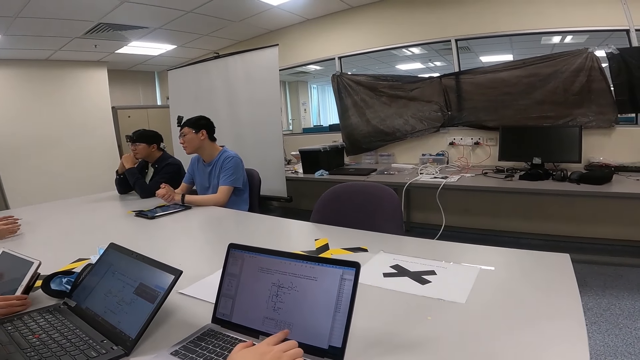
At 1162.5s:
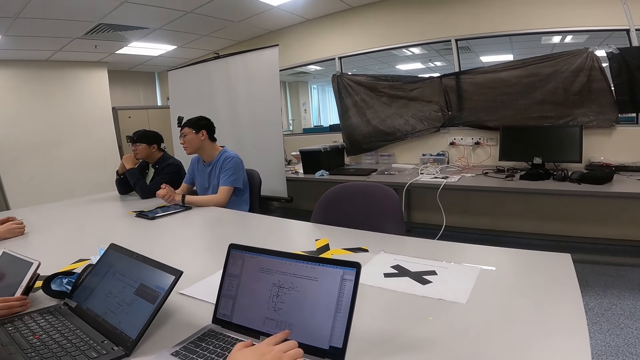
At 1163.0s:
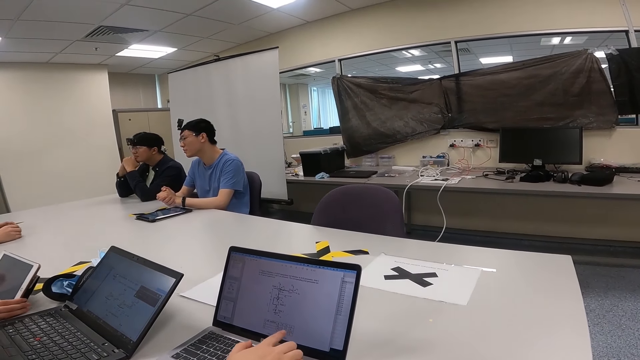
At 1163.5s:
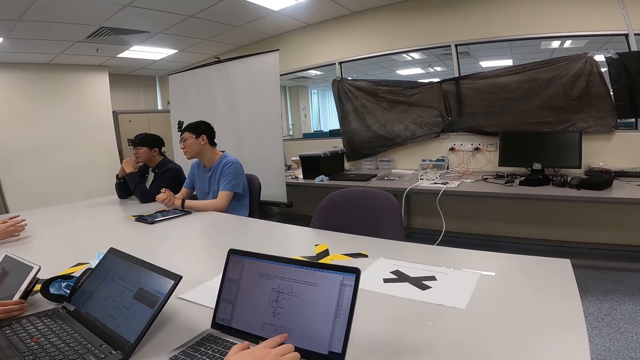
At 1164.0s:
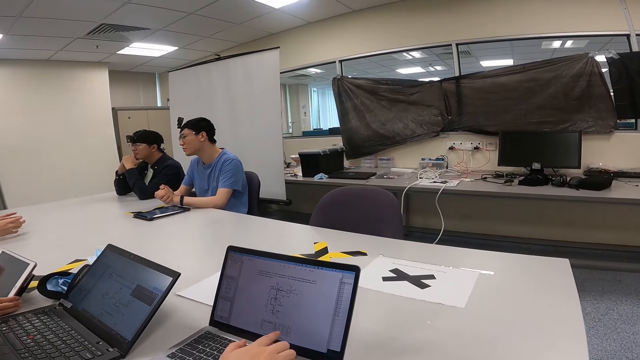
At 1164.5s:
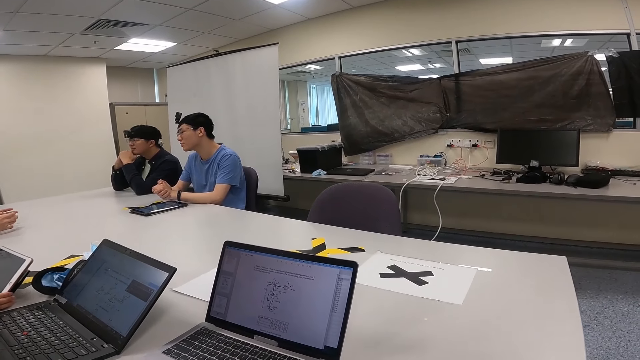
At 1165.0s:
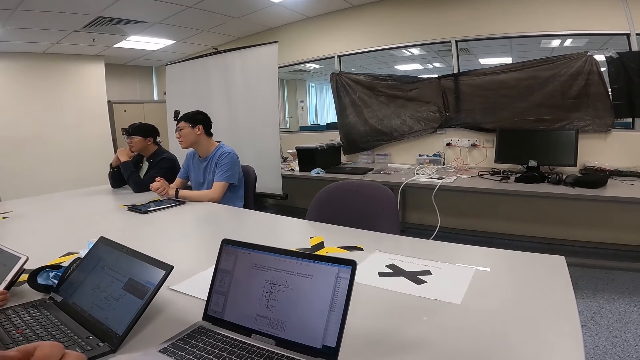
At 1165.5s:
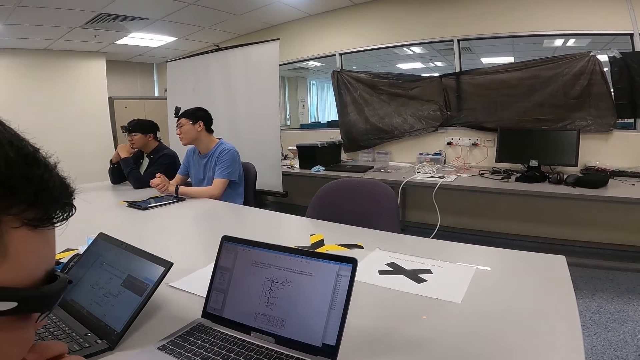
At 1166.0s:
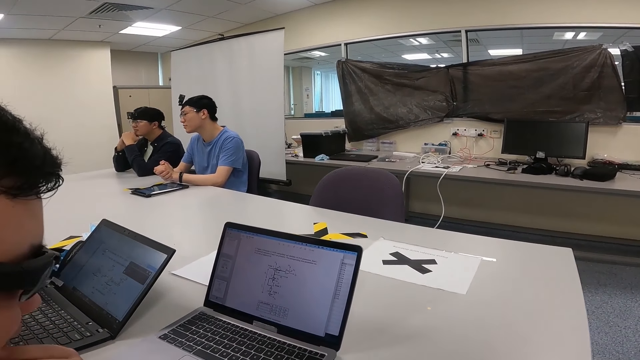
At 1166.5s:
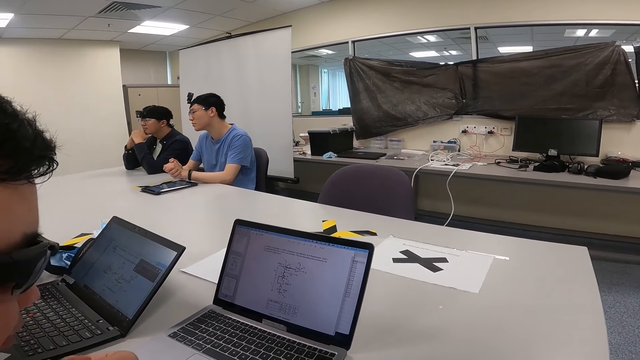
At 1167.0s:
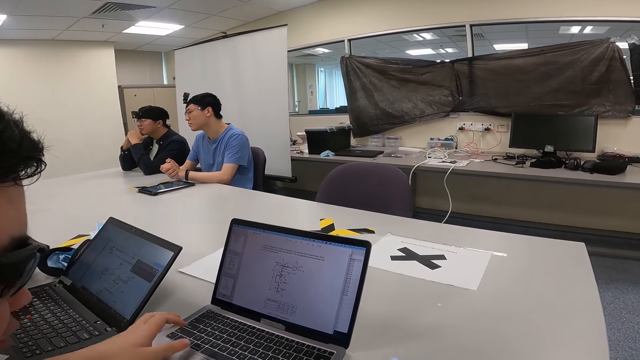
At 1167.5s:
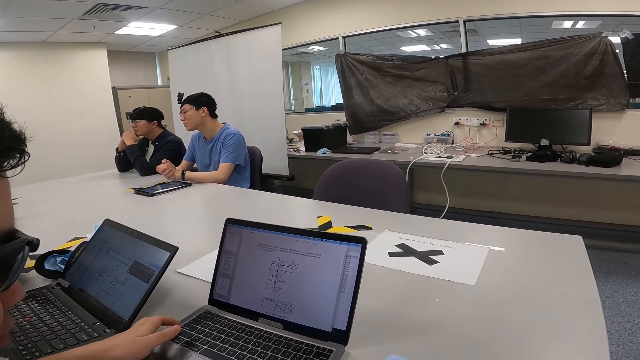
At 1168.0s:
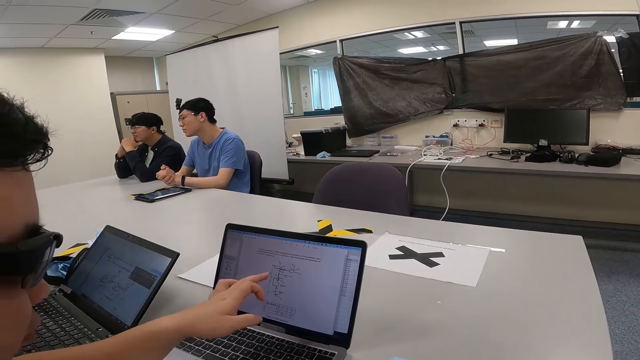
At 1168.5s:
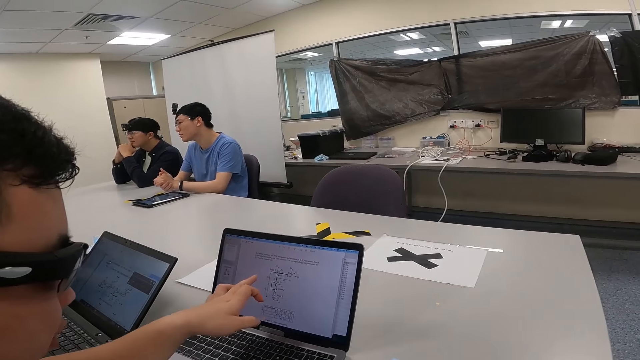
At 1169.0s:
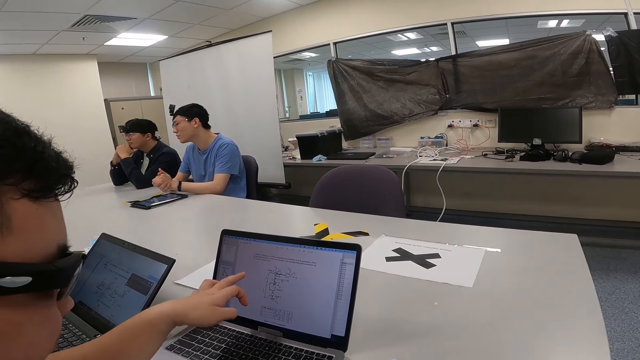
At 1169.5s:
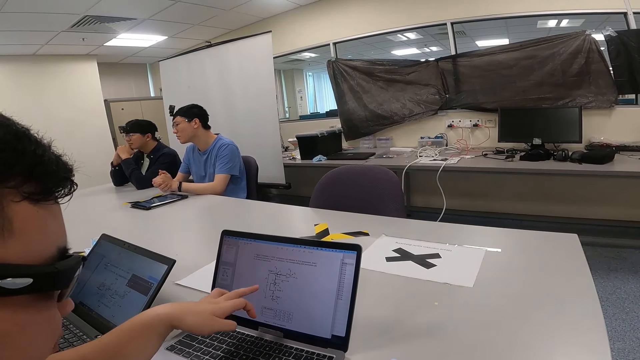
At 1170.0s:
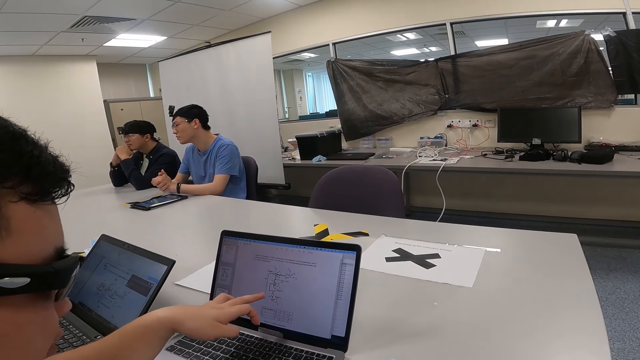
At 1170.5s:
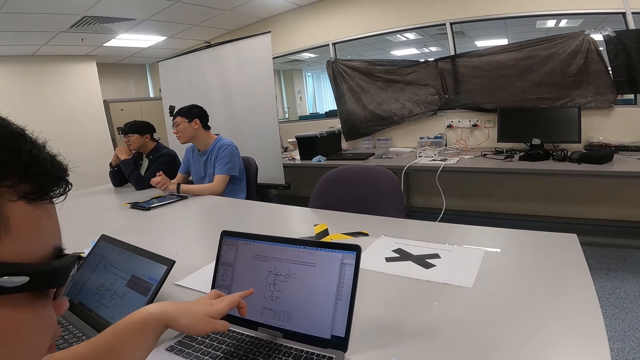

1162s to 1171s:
A person holds the tablet. Another person moves the hands on the table.

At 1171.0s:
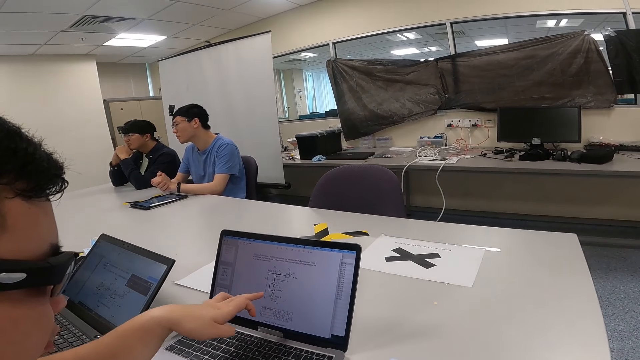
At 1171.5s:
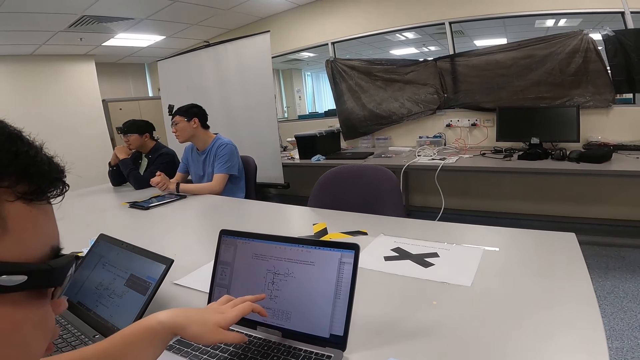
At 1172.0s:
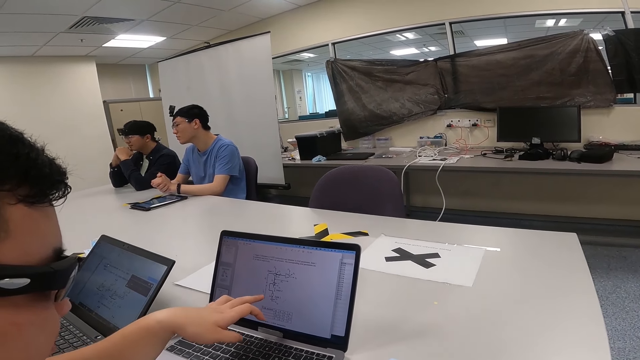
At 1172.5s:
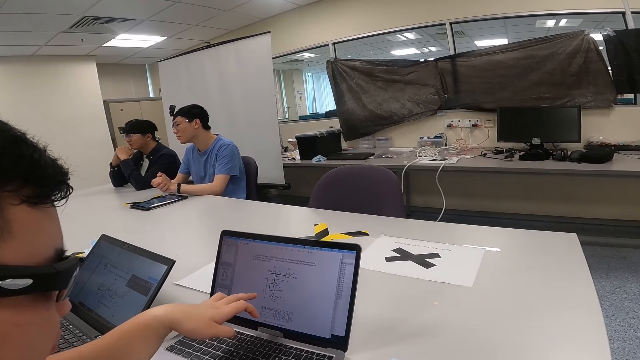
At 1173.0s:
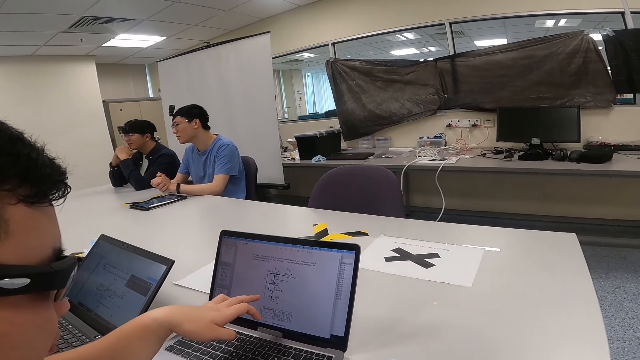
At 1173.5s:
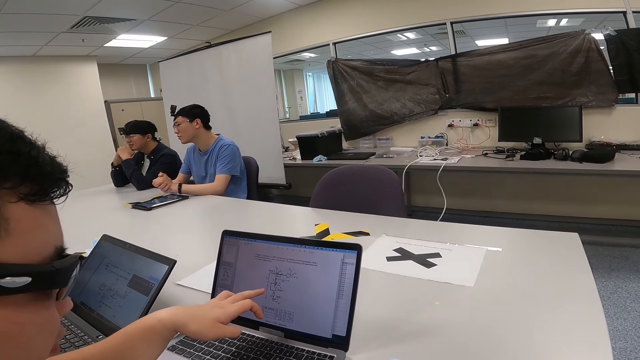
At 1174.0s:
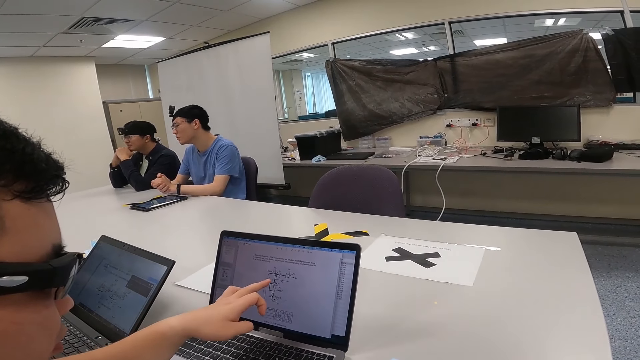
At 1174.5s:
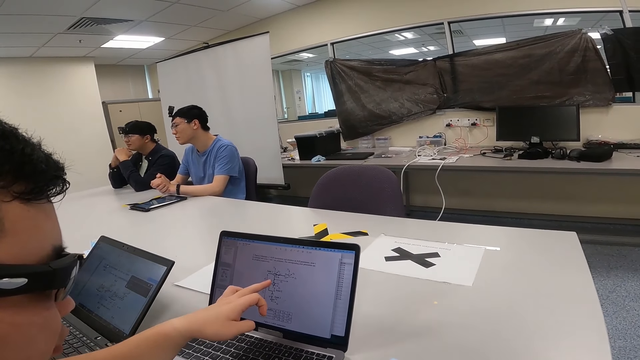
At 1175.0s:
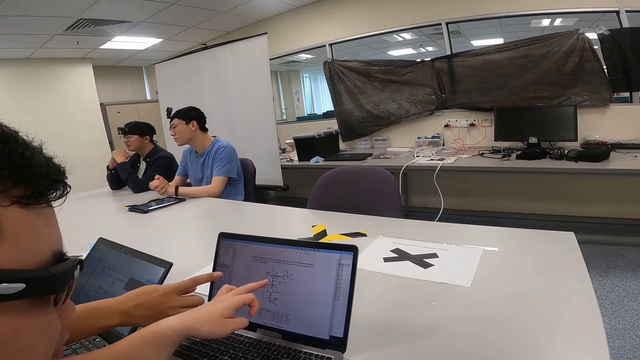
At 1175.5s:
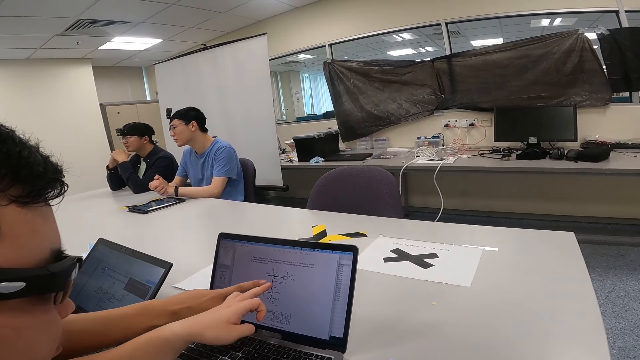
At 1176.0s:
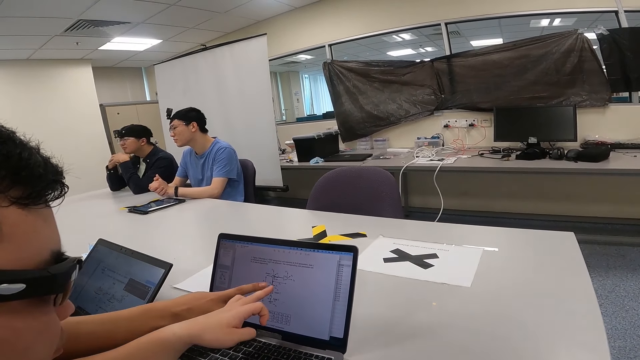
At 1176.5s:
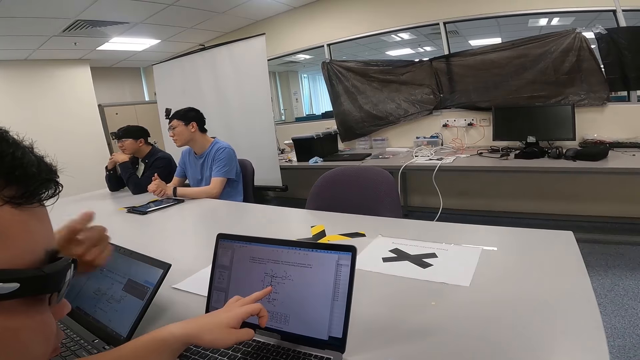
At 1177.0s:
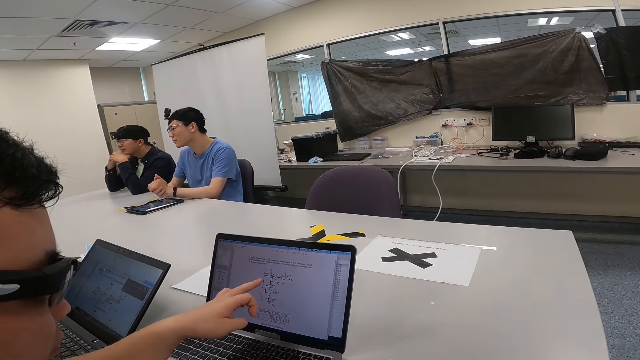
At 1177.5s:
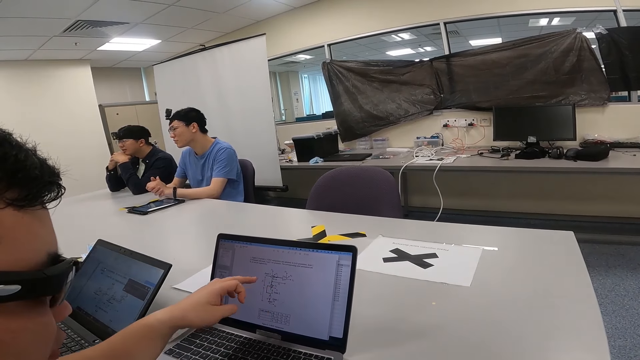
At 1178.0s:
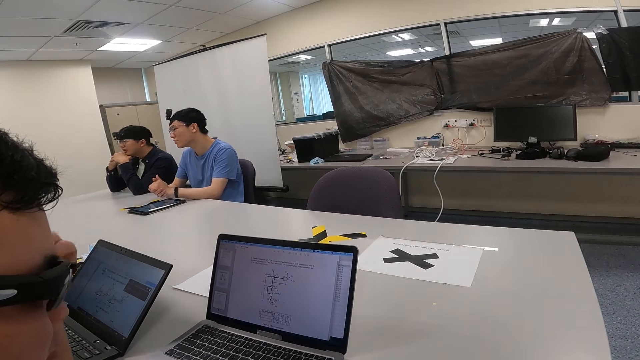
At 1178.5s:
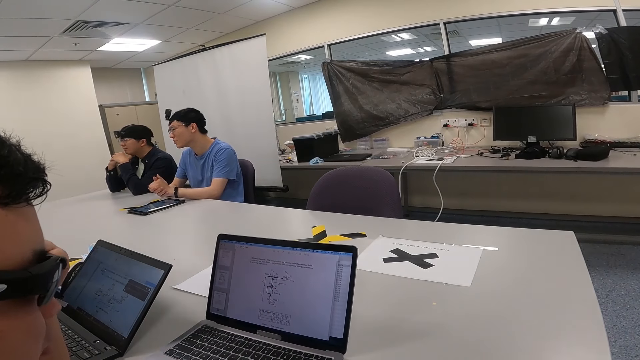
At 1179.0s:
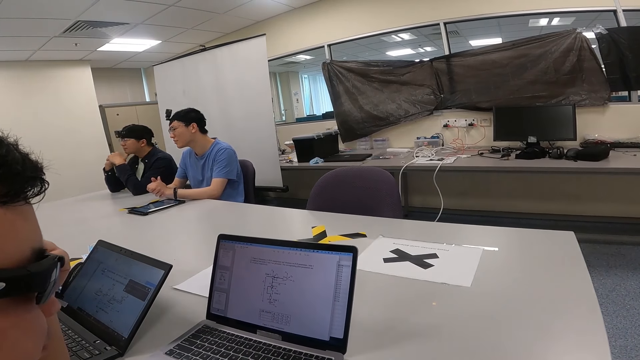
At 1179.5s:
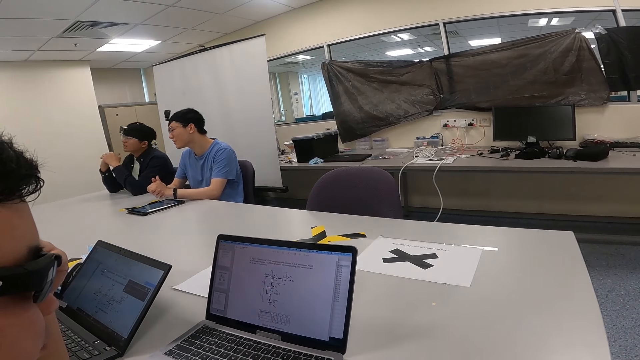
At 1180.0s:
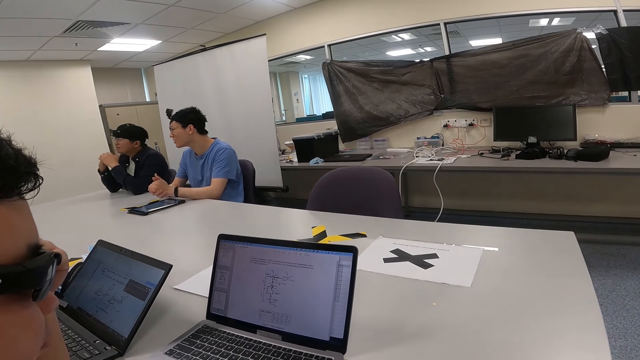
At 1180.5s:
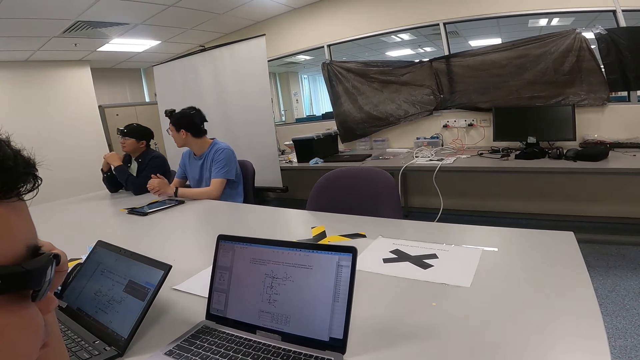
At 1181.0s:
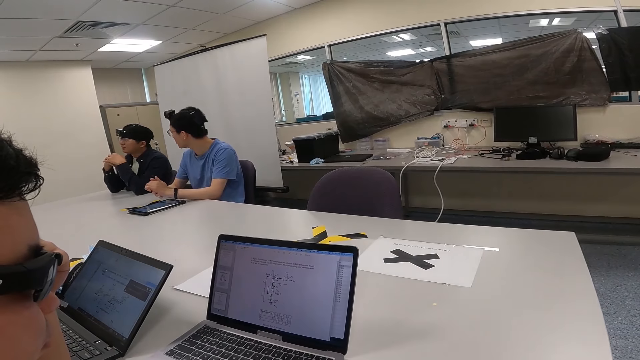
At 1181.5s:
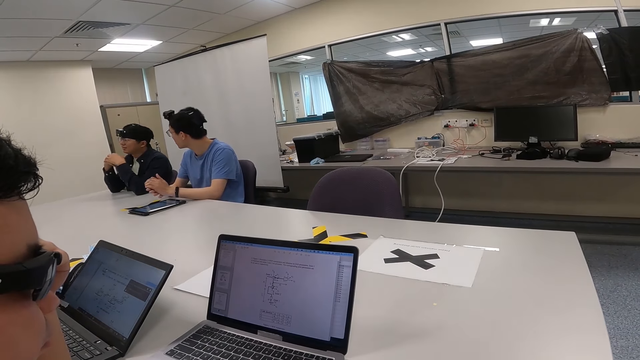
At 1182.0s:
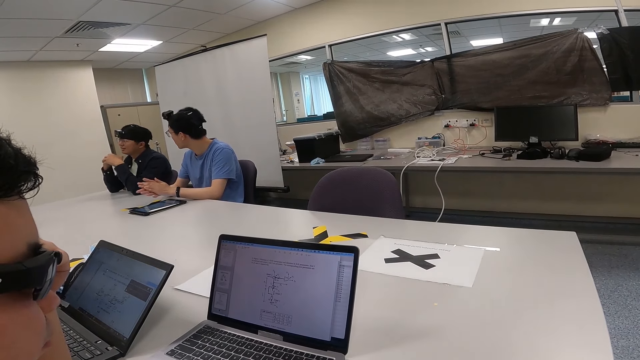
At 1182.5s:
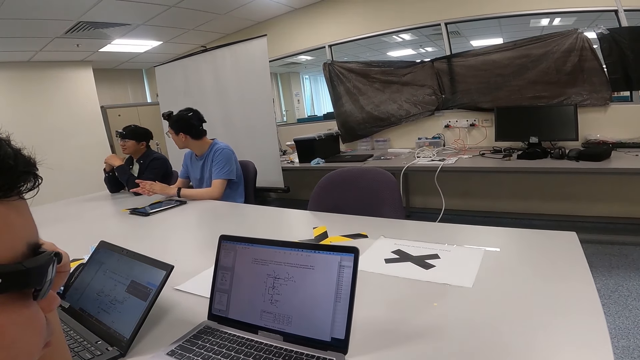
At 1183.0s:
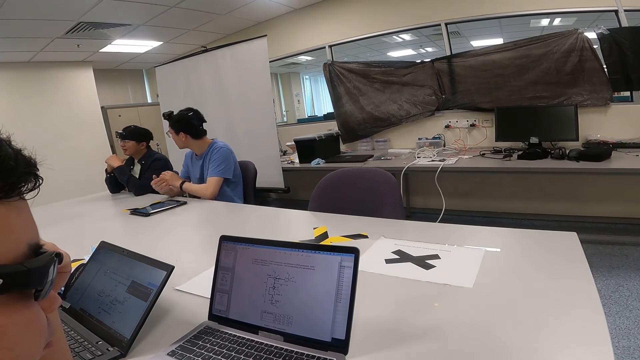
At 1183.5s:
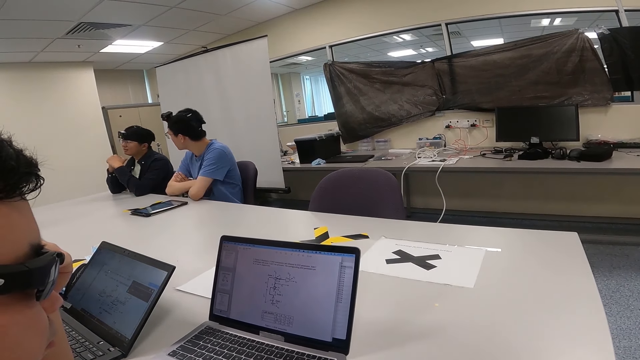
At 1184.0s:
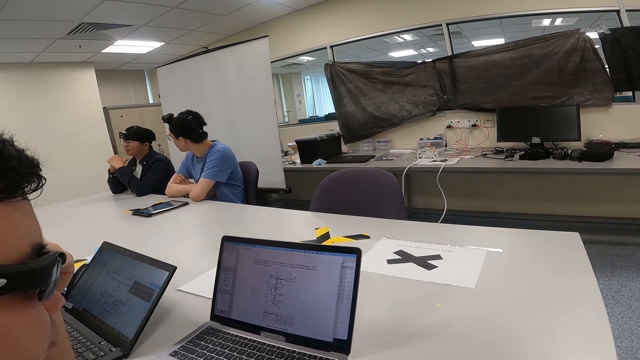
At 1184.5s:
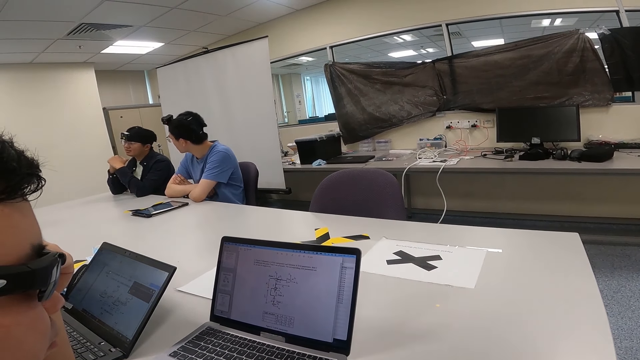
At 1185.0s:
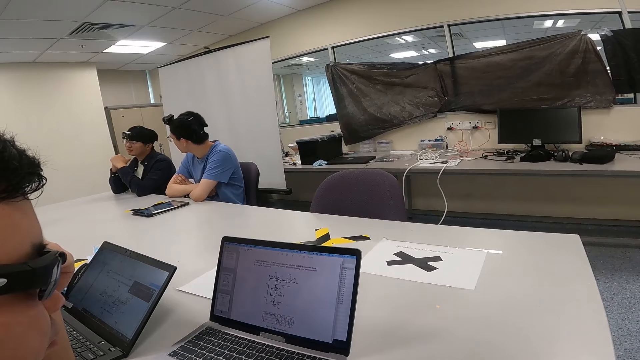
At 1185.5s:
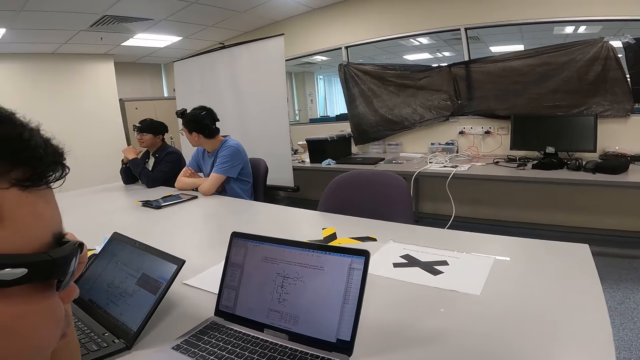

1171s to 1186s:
A person nods his head. Another person touches the laptop. A third person moves the hand to the face. A fourth person moves the hand on the table. The fourth person folds the hands together.
